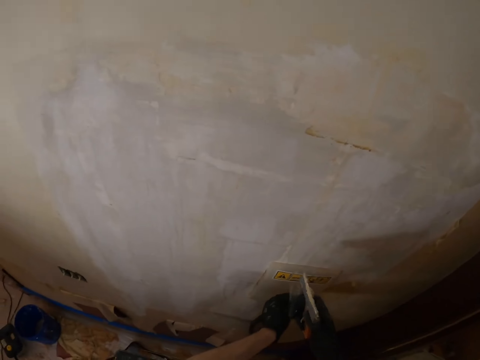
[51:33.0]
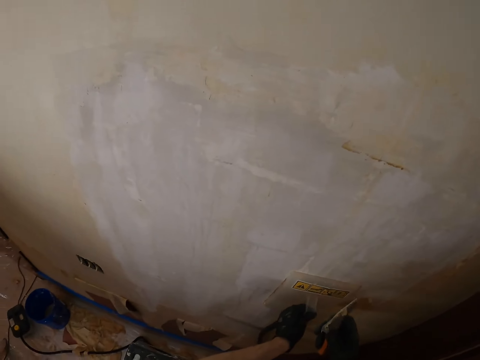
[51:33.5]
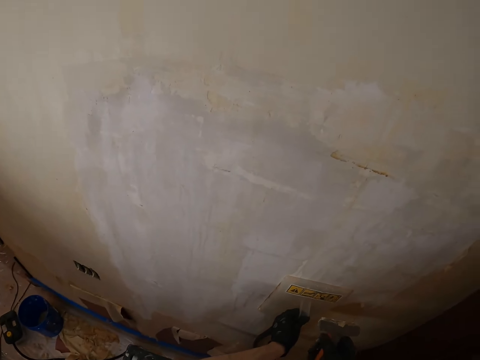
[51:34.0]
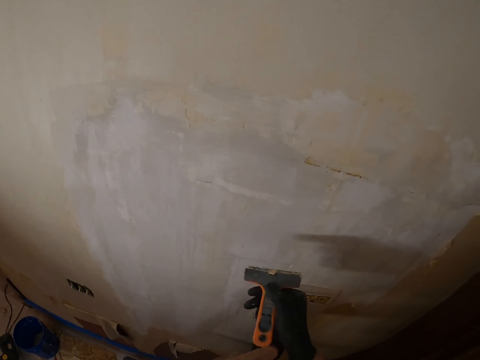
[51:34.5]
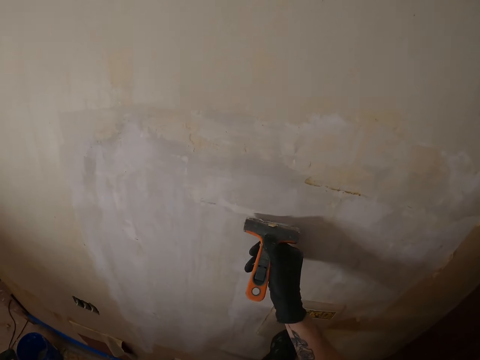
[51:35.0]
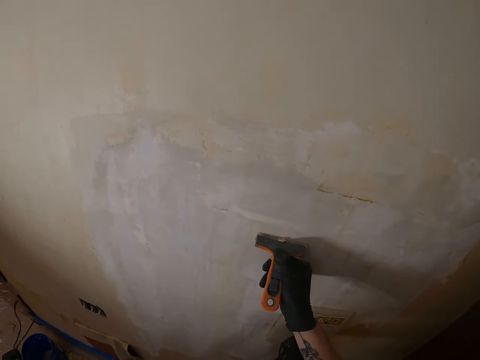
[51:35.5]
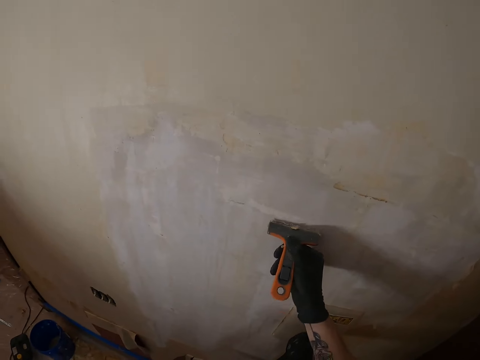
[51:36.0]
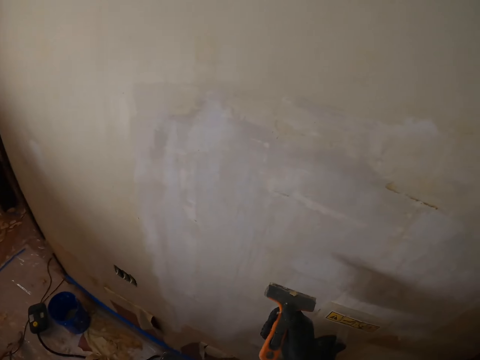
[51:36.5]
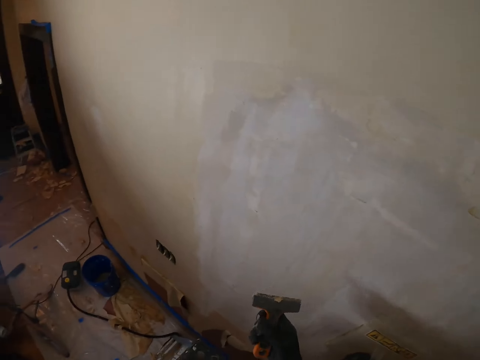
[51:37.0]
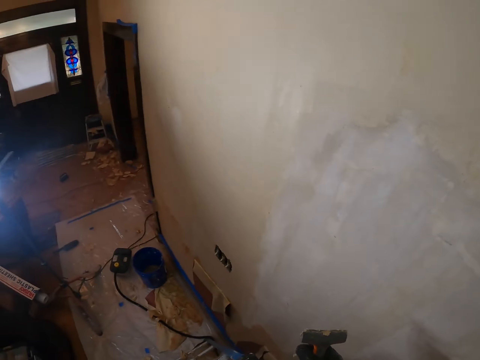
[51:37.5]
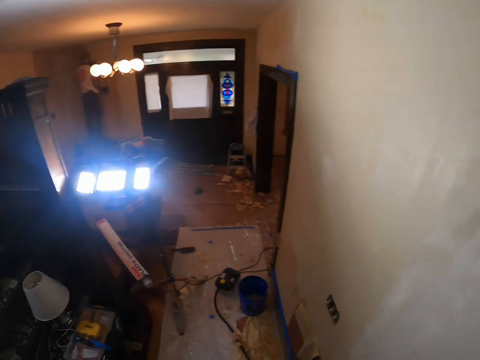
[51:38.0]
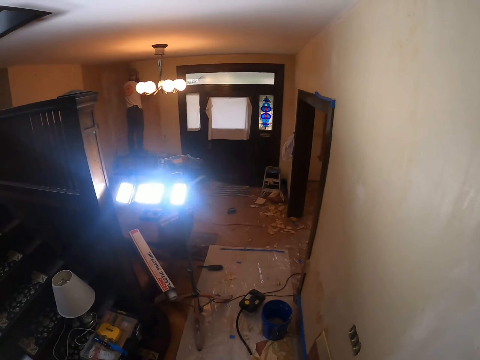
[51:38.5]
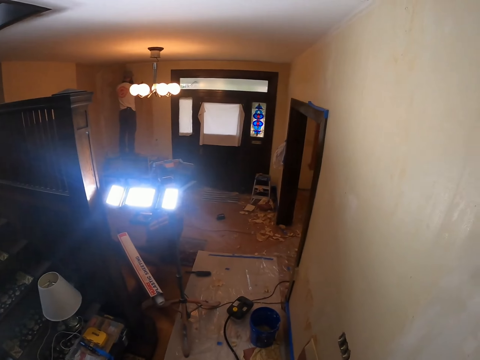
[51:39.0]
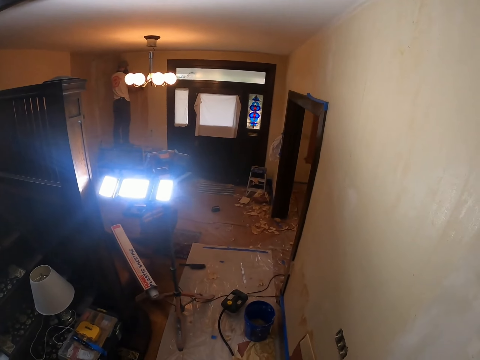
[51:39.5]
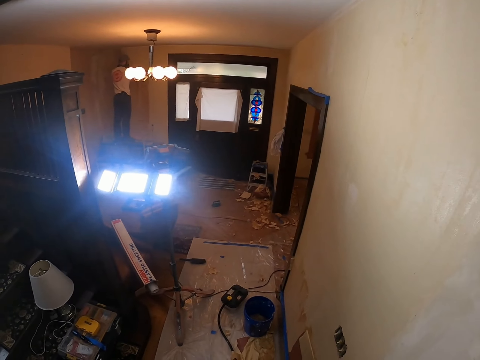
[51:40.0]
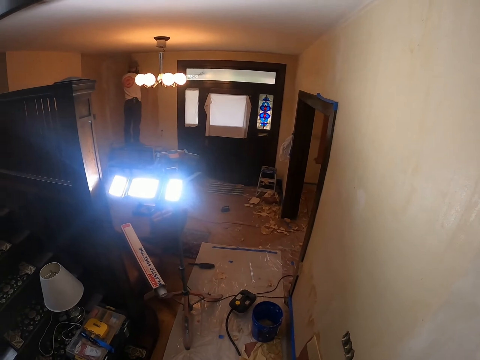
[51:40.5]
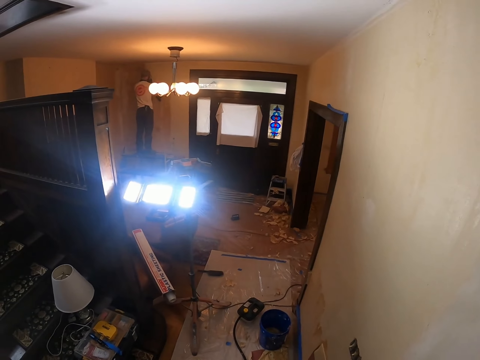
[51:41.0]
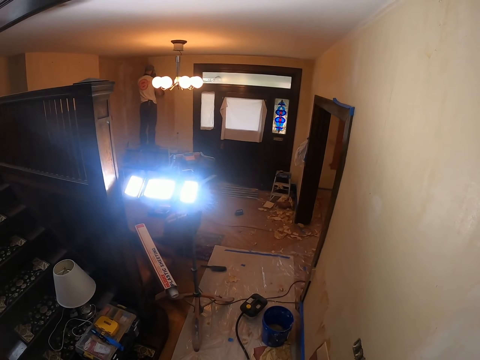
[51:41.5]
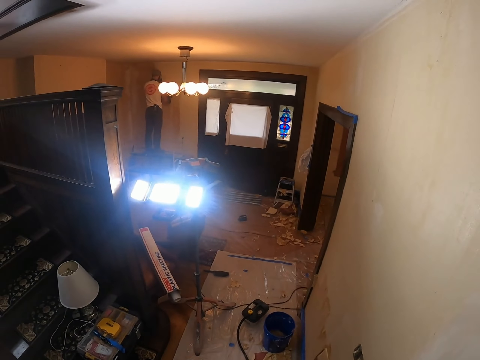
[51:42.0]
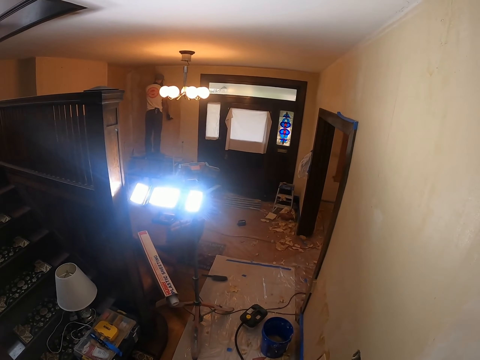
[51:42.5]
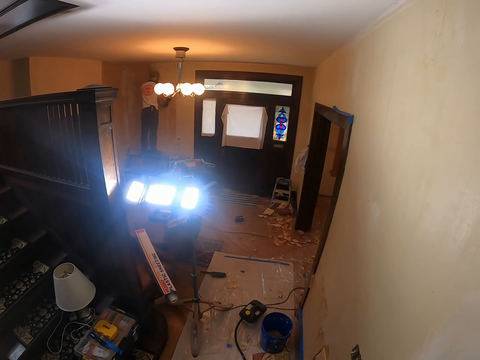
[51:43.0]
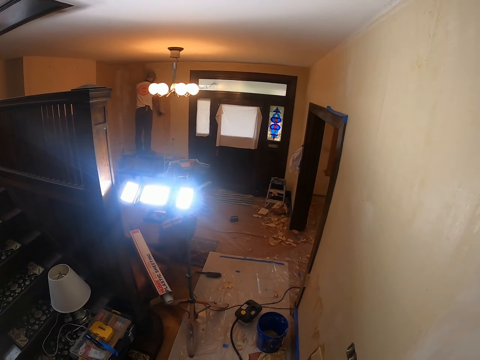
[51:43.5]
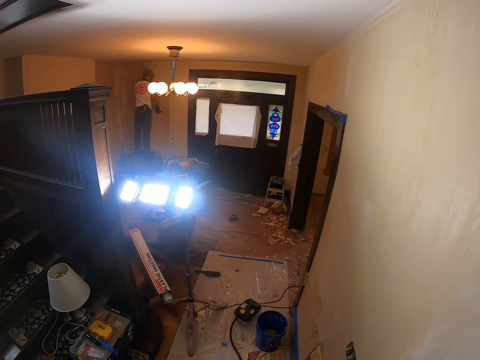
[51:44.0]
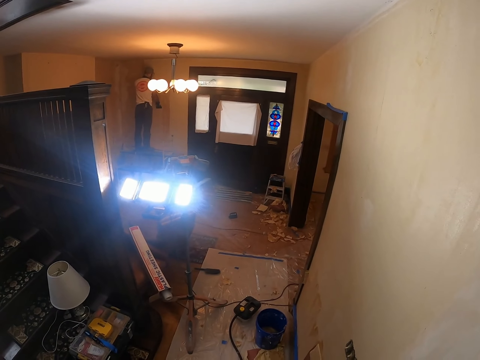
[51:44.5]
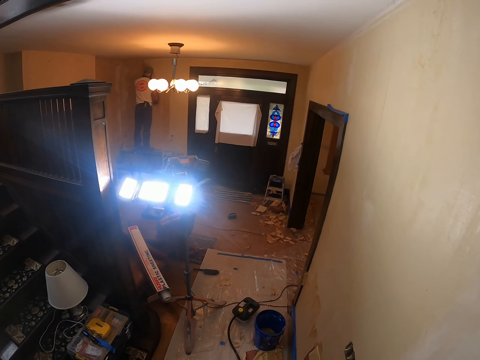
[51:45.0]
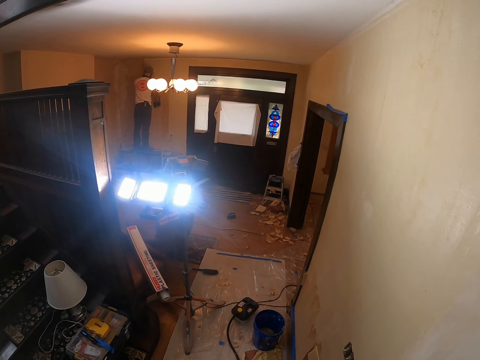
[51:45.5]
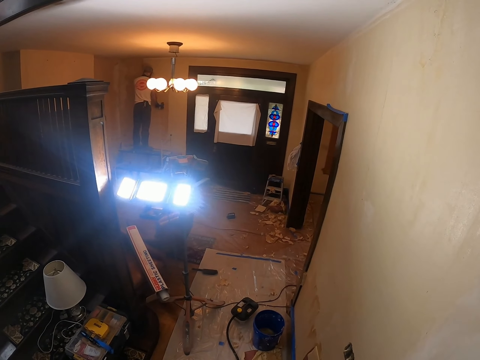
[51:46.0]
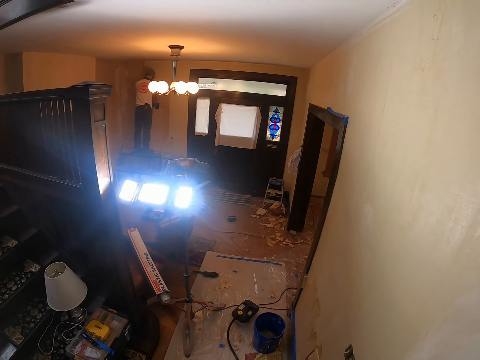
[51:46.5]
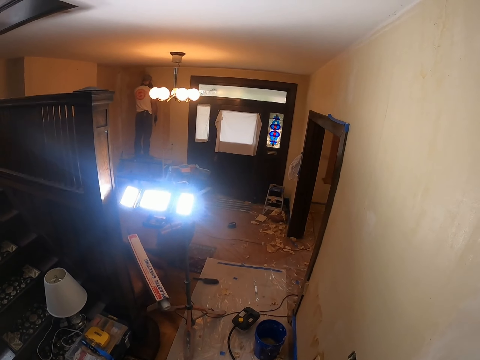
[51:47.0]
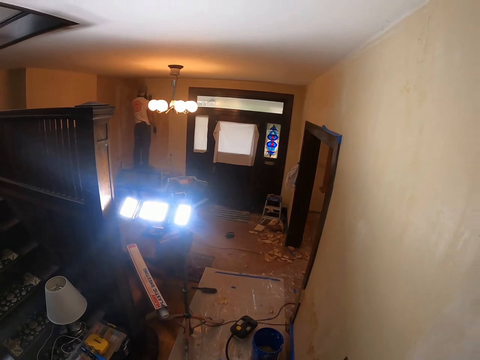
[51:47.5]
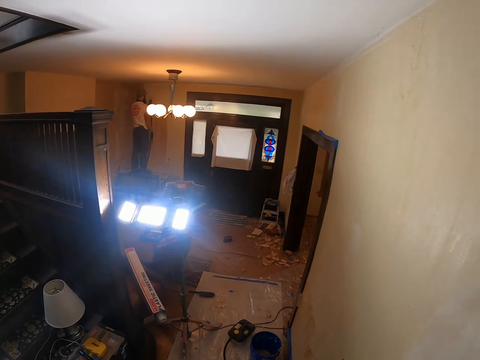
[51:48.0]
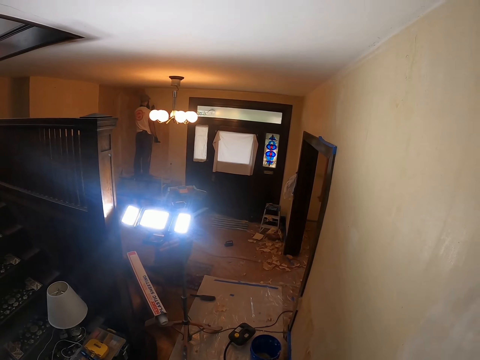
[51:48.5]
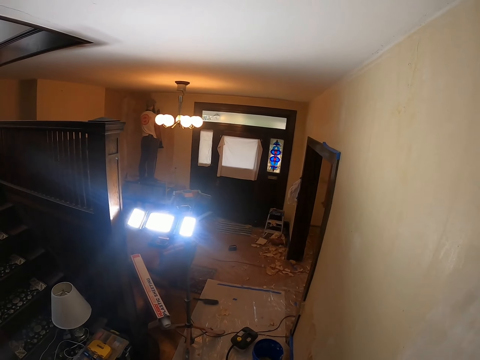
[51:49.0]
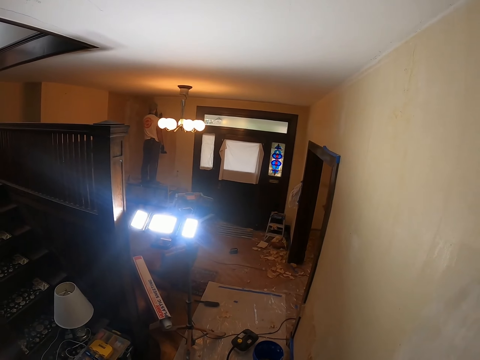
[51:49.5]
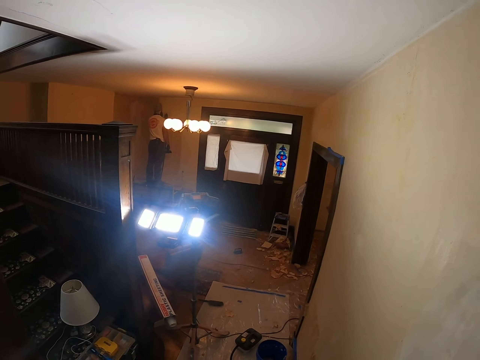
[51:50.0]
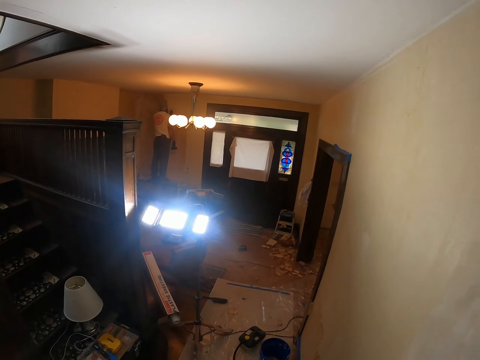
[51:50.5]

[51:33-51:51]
The camera wearer stares at a paint scraper in the right hand. They remove paint from the wall with the paint scraper in the right hand. They look around. They look at a person. The person strips the paint on the wall with a paint scraper. The camera wearer looks at the person.

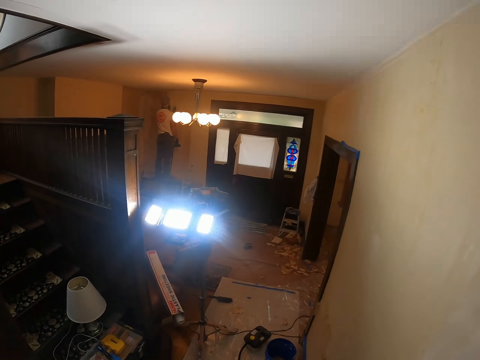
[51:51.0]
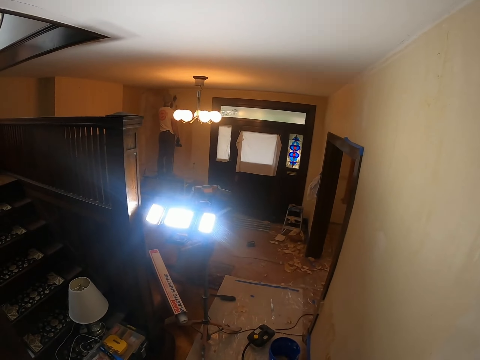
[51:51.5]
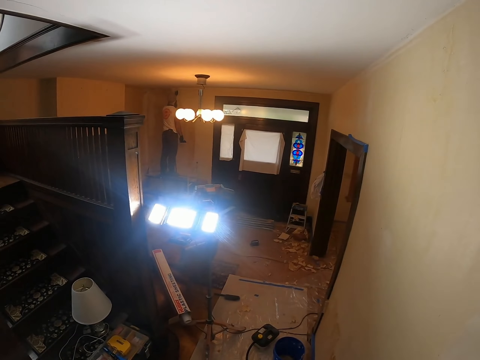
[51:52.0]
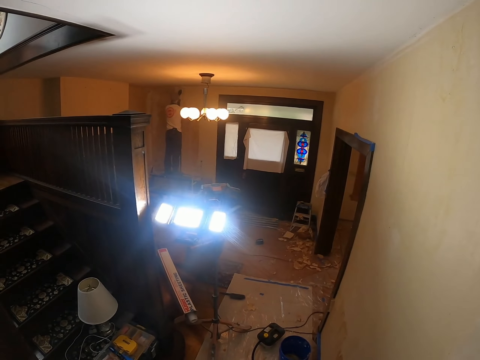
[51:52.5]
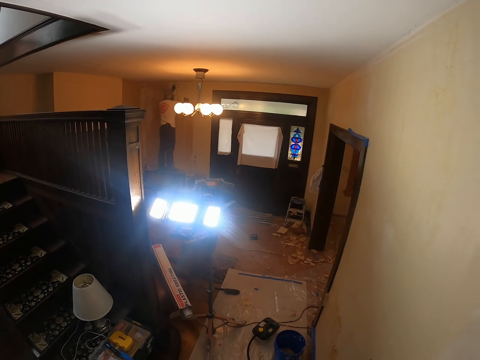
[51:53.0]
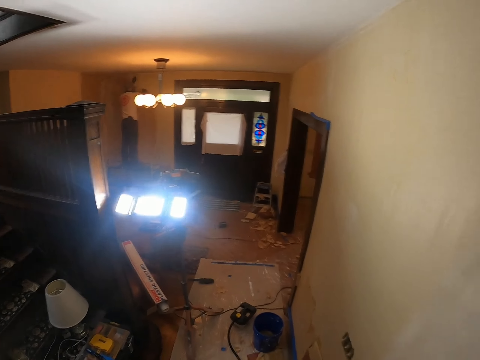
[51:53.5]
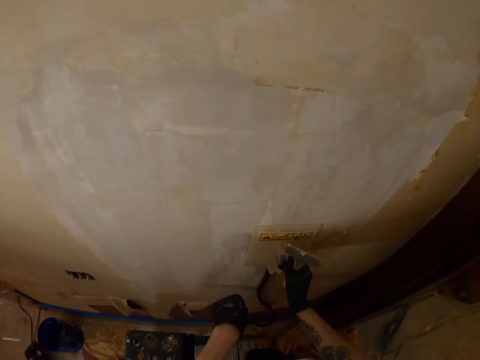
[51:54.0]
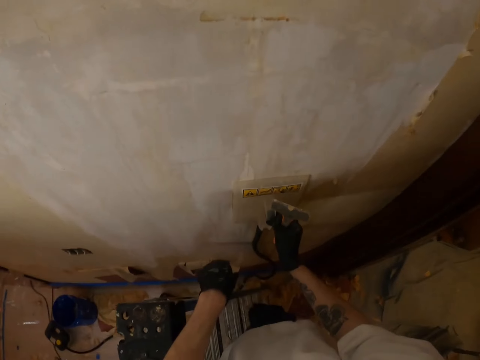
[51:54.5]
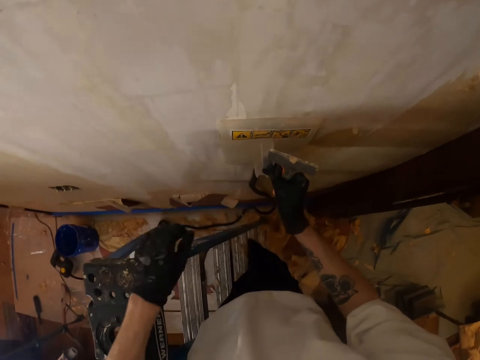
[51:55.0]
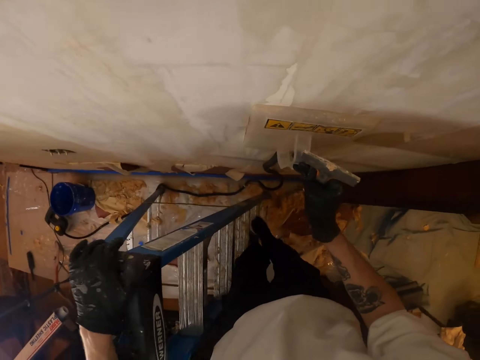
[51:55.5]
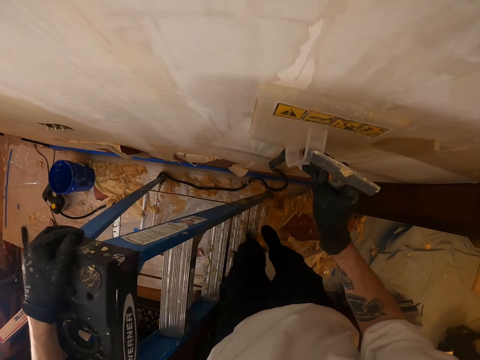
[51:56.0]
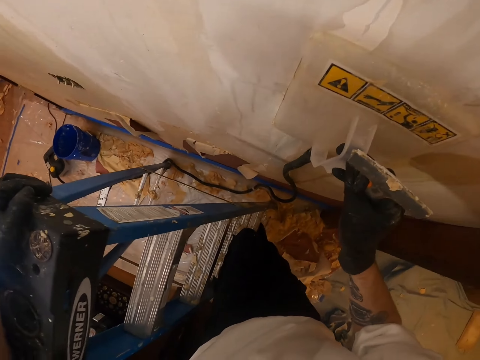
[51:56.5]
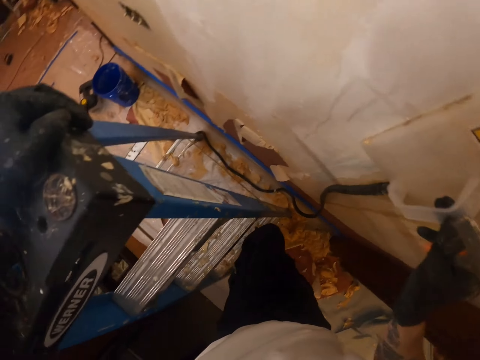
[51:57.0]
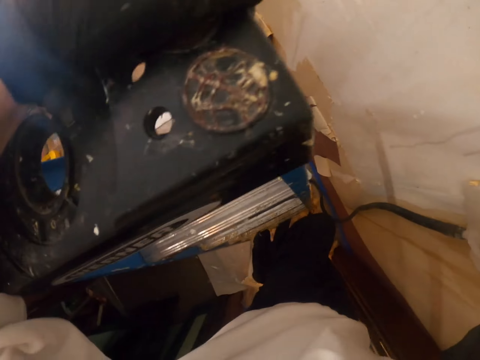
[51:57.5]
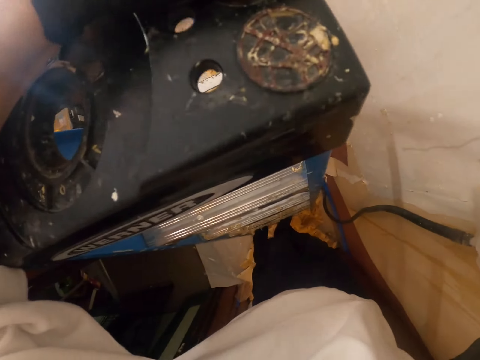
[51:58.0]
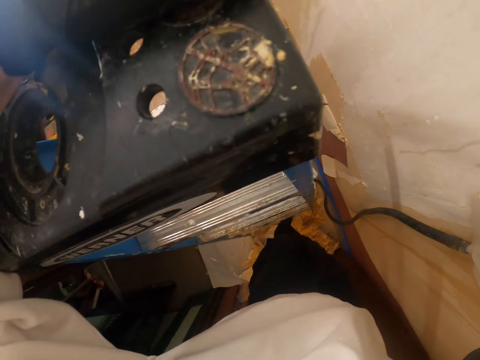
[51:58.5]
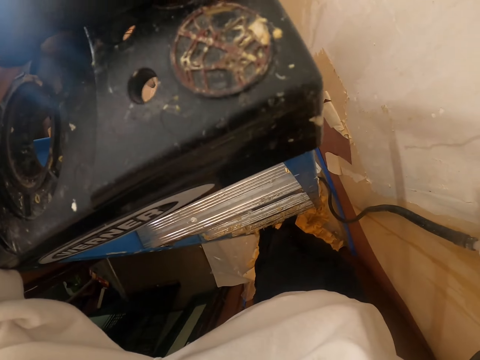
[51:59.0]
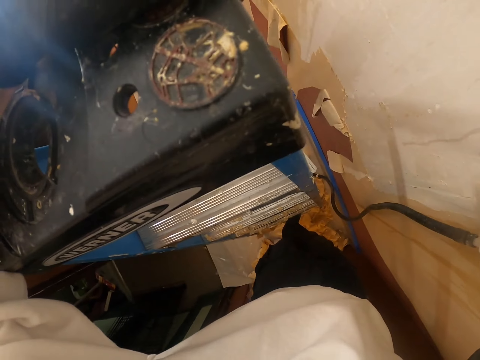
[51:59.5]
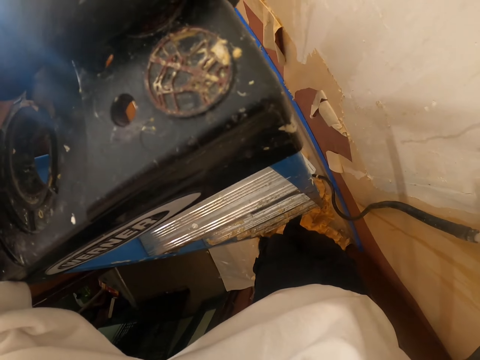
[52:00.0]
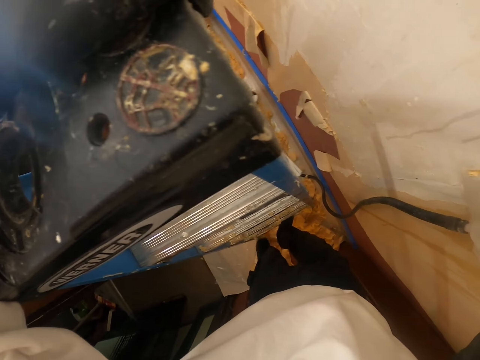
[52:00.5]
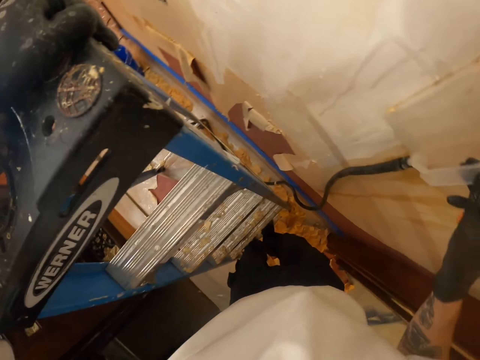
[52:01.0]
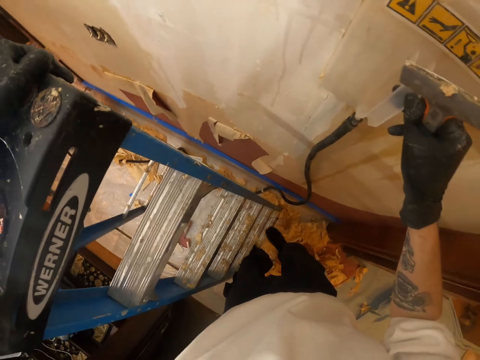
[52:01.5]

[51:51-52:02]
The camera wearer looks around. They agitate the paint on the wall with a steam wallpaper stripper. They look down. They descend on the ladder. They rub the left leg on the floor. They wipe the paint dust on the ladder with the legs.
